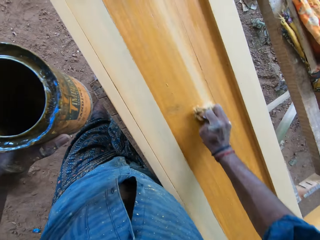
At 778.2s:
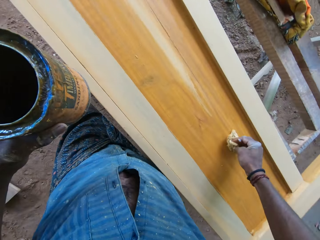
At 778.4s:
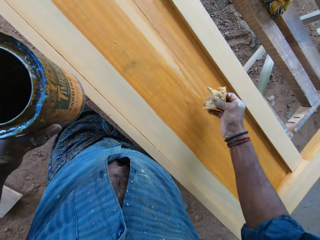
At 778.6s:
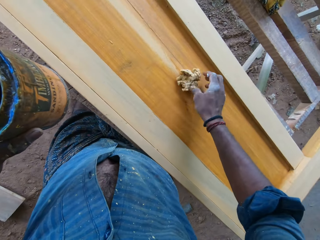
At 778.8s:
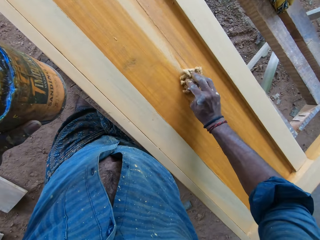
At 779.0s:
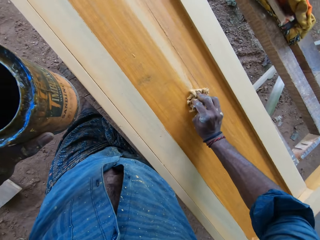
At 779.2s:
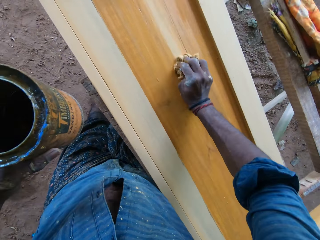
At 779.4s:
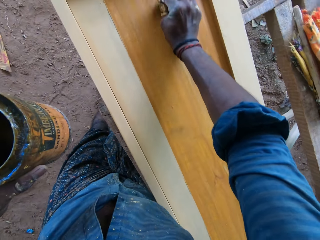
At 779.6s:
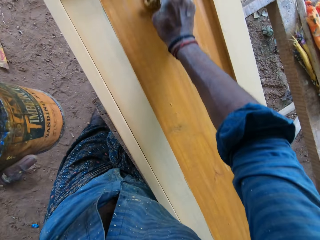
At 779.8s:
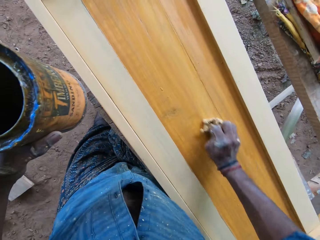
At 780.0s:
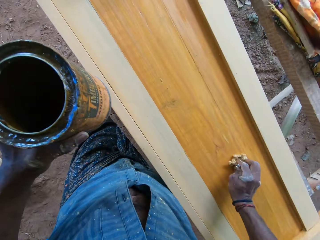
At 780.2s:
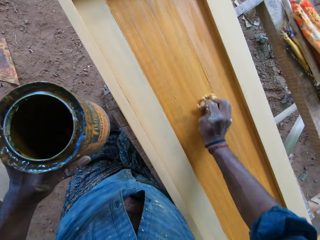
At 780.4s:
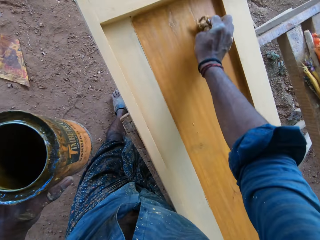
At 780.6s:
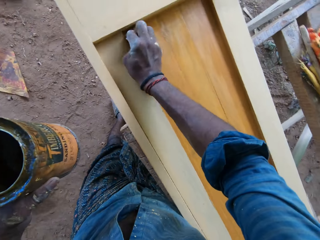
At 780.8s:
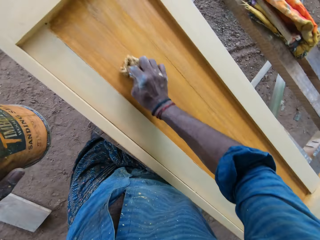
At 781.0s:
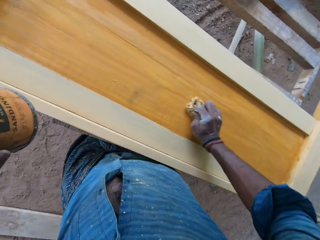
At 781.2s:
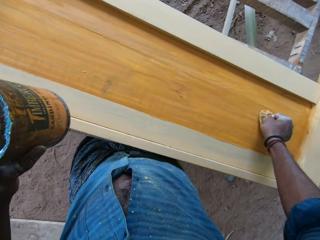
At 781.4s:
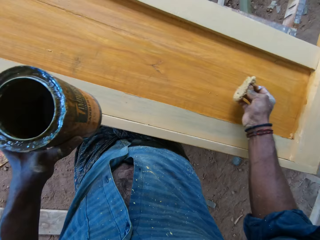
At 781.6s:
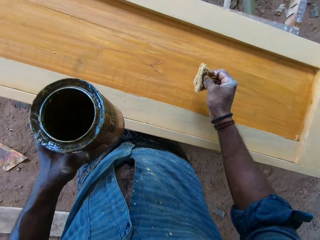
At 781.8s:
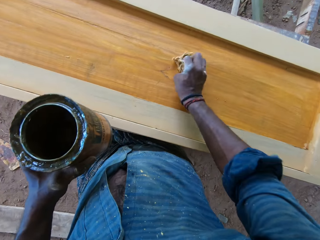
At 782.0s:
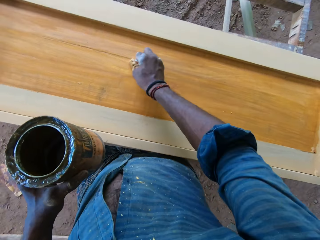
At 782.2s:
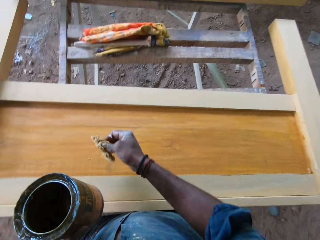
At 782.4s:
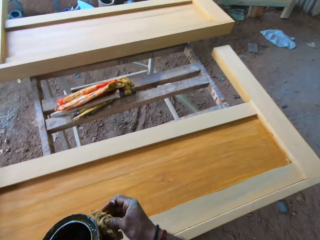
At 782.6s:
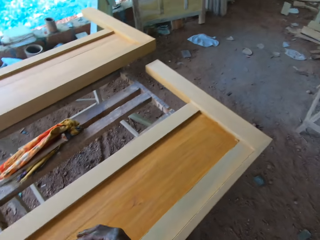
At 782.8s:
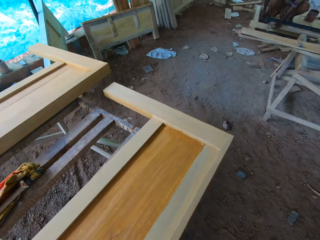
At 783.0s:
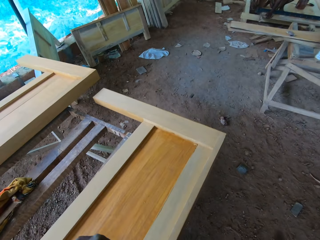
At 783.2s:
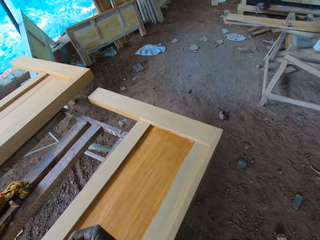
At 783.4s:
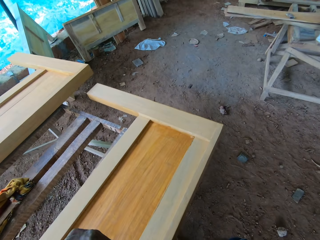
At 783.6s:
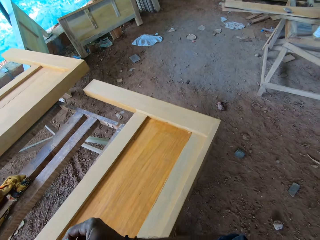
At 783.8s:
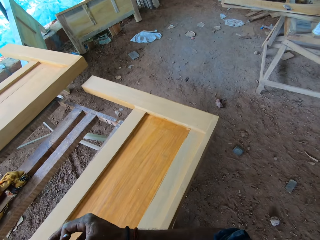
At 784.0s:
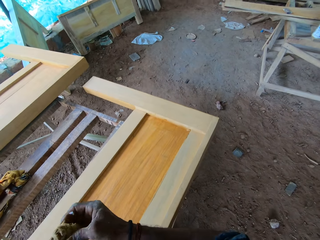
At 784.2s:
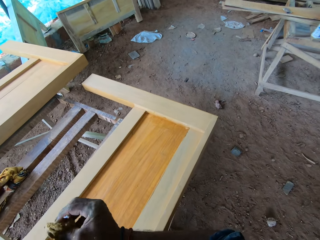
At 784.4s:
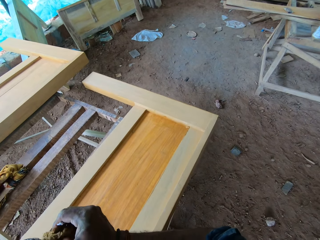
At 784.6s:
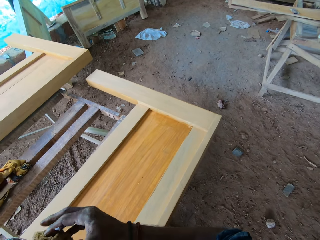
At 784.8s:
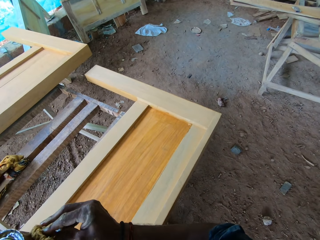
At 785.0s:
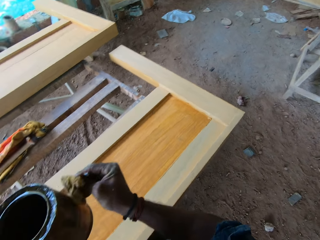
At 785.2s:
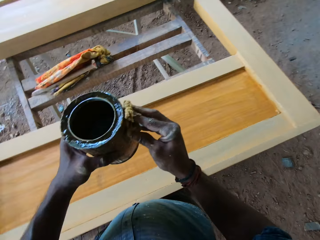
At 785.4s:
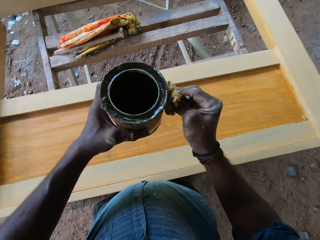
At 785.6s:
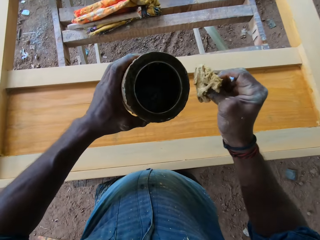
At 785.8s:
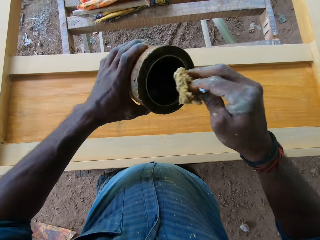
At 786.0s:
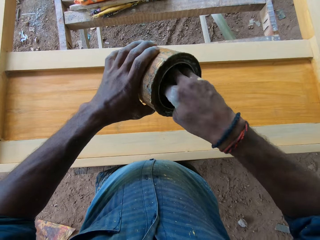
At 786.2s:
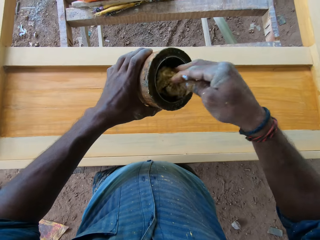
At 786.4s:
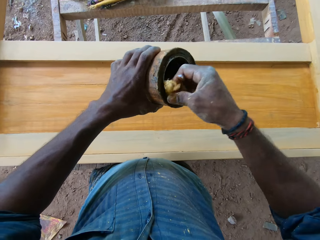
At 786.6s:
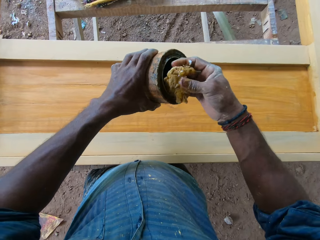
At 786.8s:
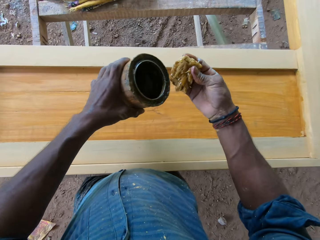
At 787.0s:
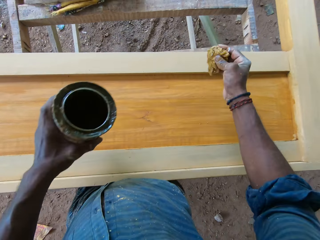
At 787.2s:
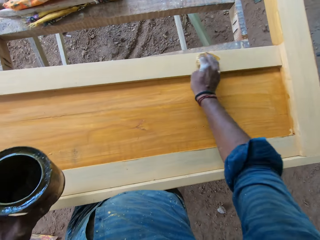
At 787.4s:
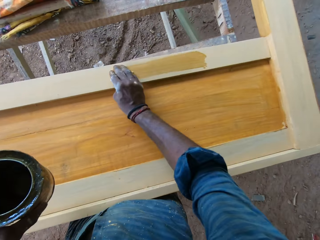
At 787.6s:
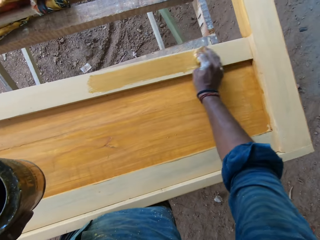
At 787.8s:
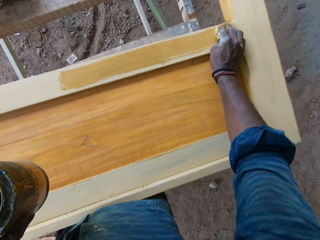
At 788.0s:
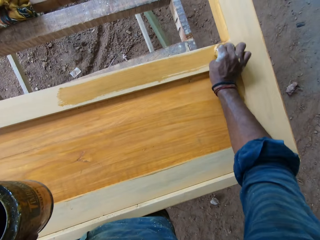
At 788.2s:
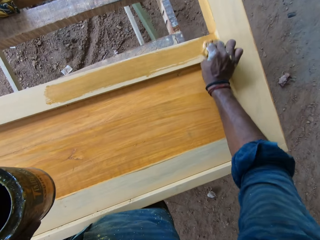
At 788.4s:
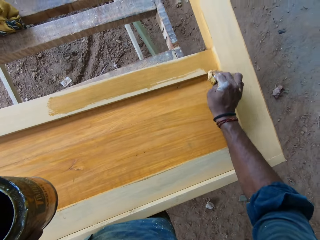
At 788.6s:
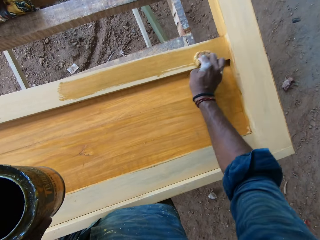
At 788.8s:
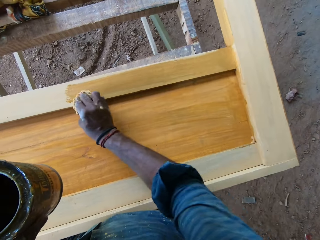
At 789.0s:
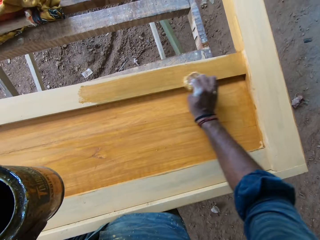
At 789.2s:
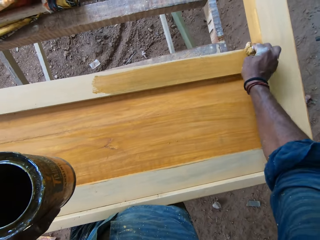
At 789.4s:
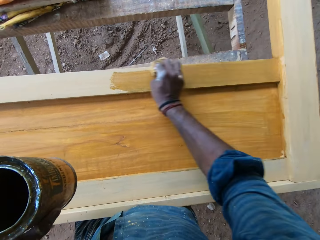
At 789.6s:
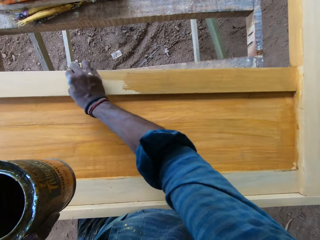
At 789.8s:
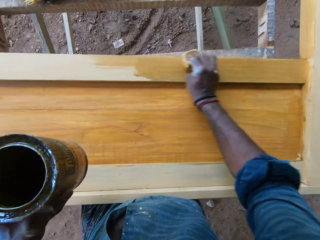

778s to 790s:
The camera wearer squeezes the sponge on the can. He touches the bucket of paint with the foam in his right hand. He scoops paint from the bucket of paint in his left hand with the foam in his right hand. He applies the paint on the wood with the foam in his right hand.

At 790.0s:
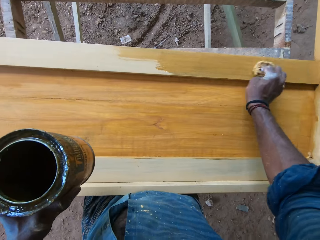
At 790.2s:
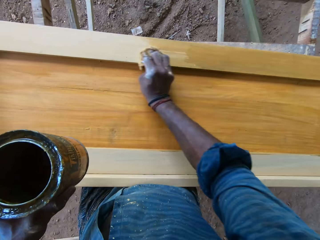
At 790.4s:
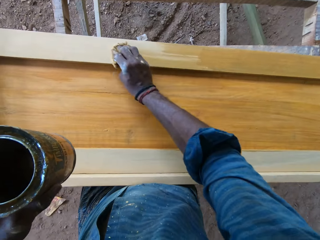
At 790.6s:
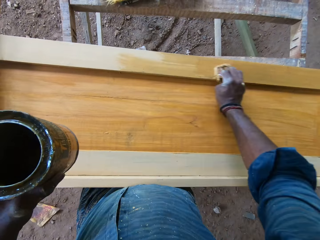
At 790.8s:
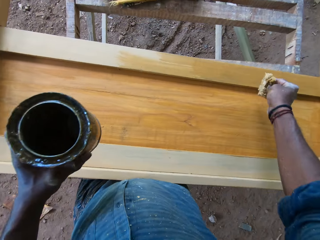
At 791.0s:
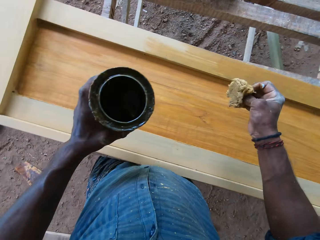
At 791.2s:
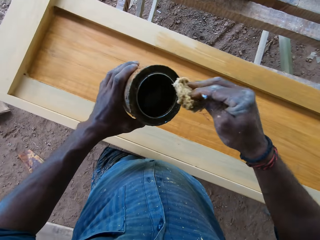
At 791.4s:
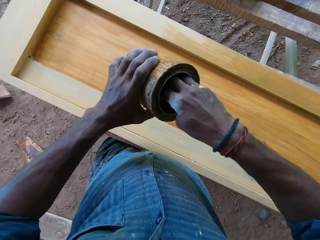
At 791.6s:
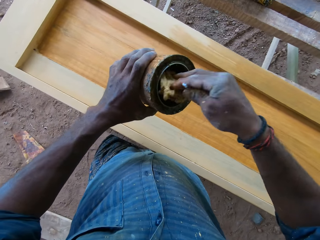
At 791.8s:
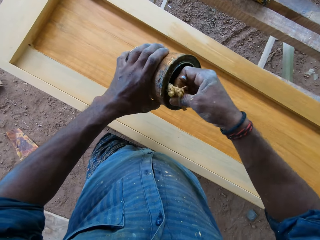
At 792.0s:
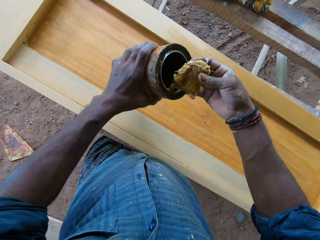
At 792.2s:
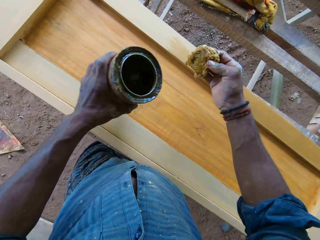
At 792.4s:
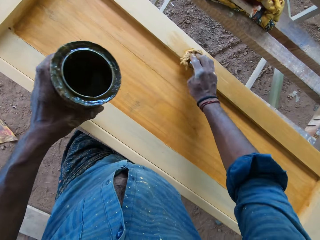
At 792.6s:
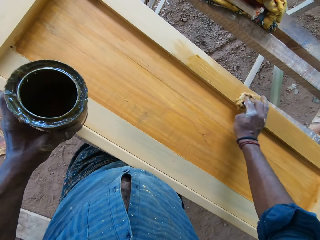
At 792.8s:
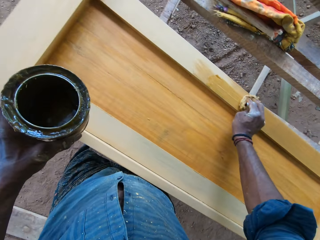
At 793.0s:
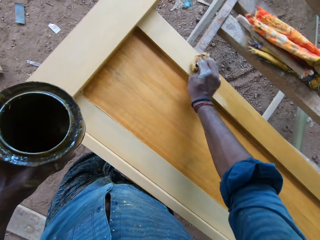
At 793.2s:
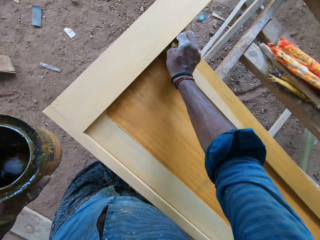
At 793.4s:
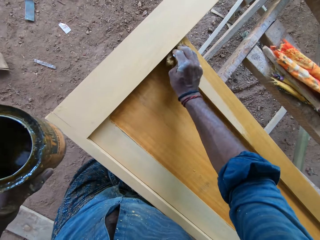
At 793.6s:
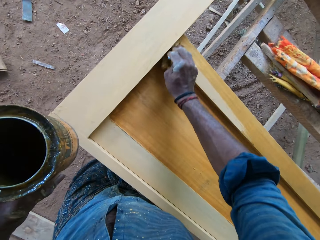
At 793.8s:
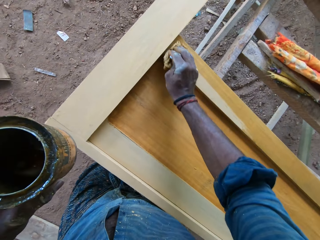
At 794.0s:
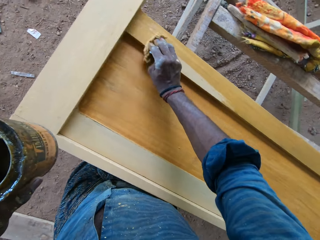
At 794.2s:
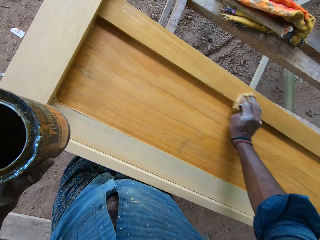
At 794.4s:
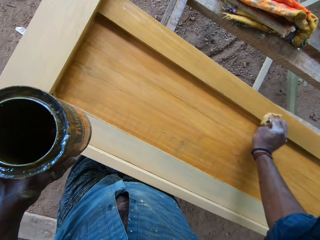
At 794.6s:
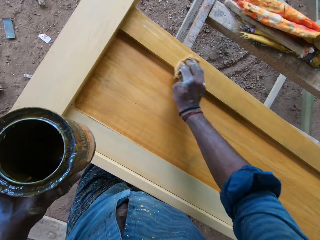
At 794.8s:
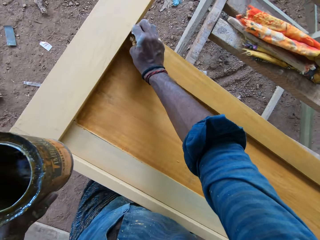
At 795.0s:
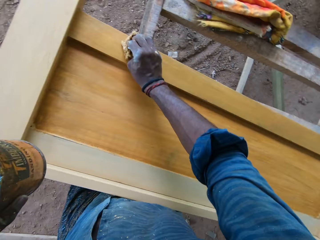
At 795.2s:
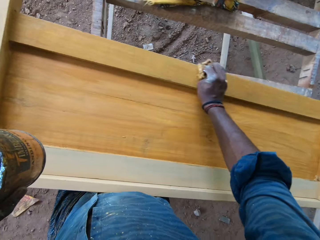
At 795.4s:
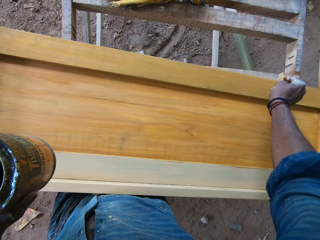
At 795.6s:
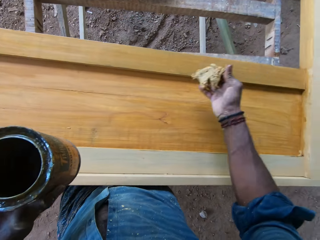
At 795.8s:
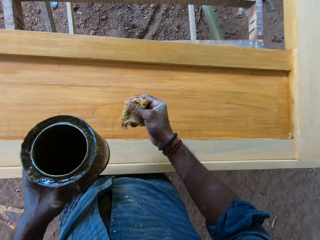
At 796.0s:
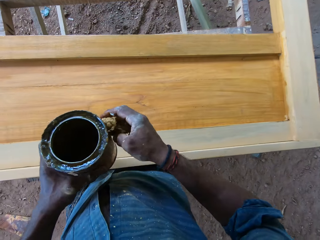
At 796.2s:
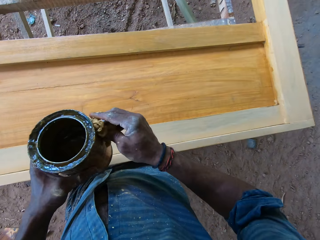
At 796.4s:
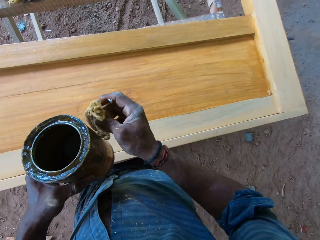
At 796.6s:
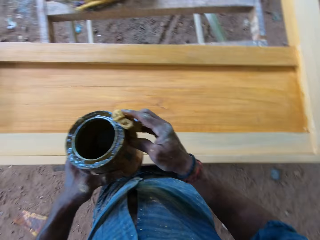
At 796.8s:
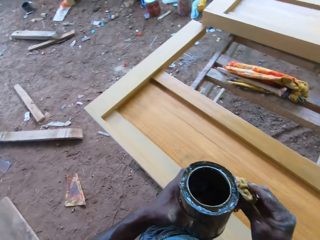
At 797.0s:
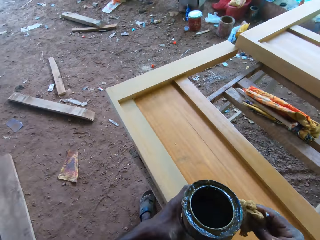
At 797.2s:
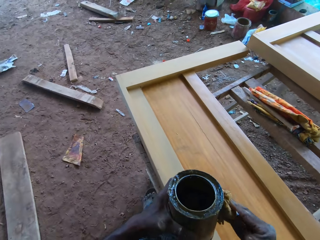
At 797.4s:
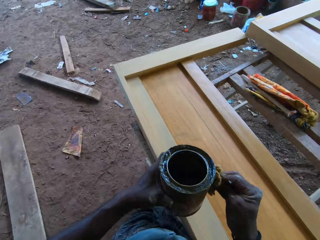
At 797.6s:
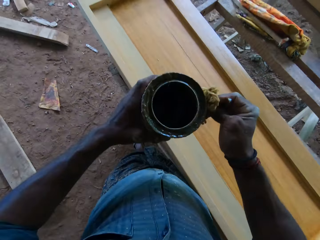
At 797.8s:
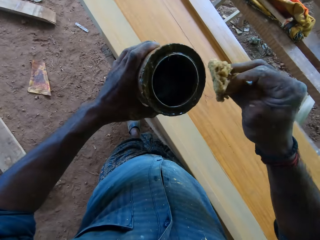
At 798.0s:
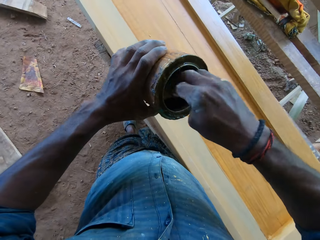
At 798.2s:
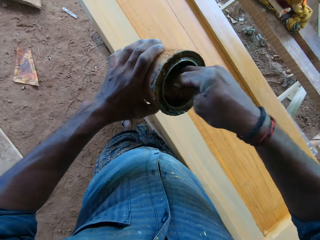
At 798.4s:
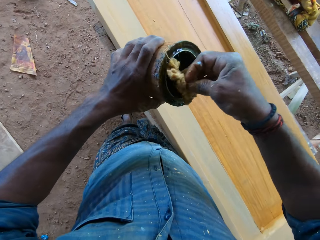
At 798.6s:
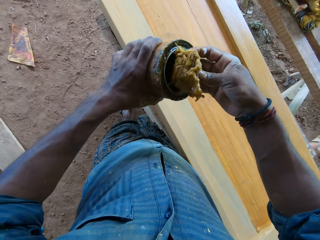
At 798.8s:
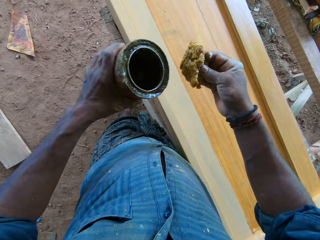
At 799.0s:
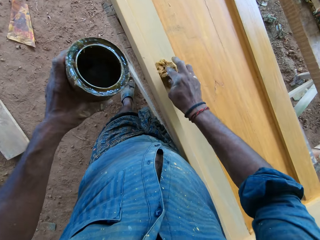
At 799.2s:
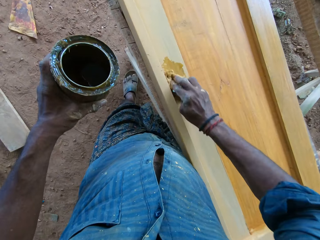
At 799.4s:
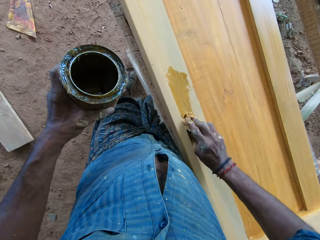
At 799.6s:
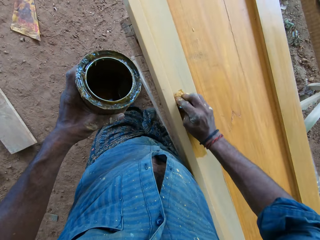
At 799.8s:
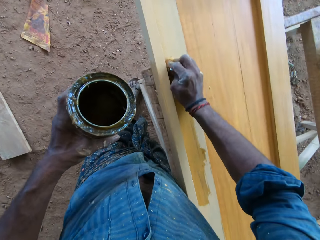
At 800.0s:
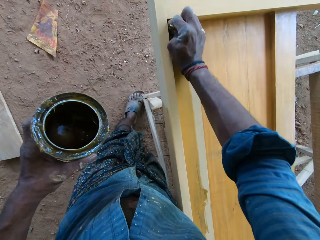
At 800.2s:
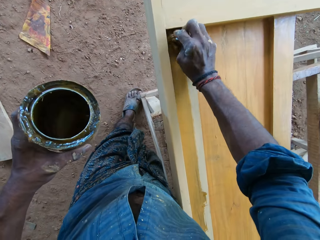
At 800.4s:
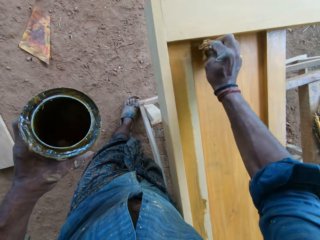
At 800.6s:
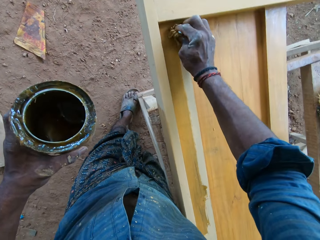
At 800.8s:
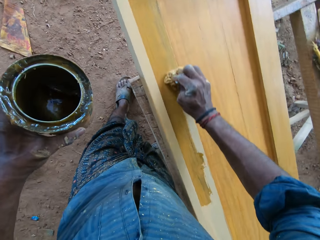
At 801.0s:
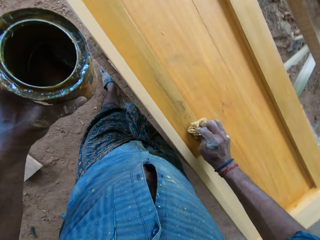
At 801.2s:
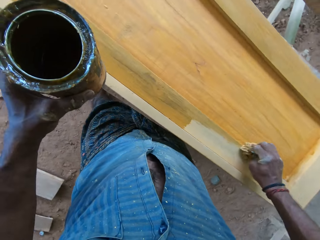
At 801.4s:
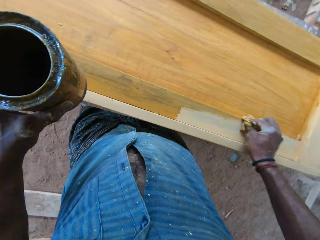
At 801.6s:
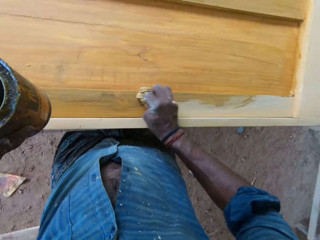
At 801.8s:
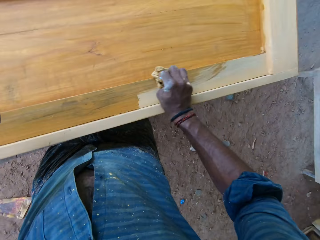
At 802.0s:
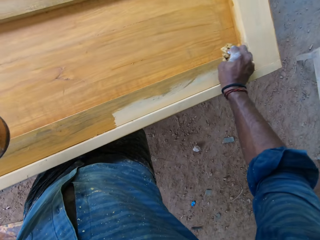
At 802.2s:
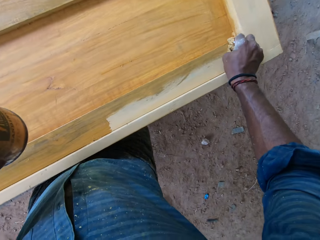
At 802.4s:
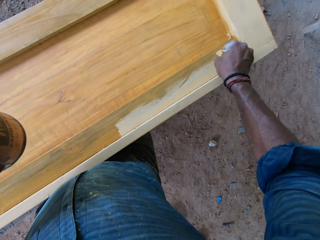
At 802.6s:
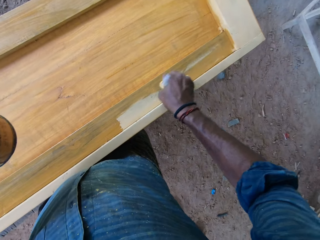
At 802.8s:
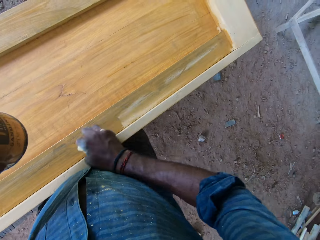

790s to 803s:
The camera wearer scoops paint from the bucket of paint in his left hand with the foam in his right hand. He applies the paint on the wood with the foam in his right hand. He touches the bucket of paint with the foam in his right hand. He squeezes the sponge on the can. He scoops paint from the bucket of paint in his left hand with the foam in his right hand. He applies the paint on the wood with the foam in his right hand.
